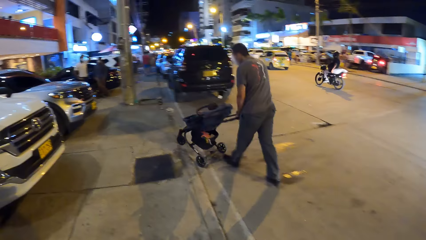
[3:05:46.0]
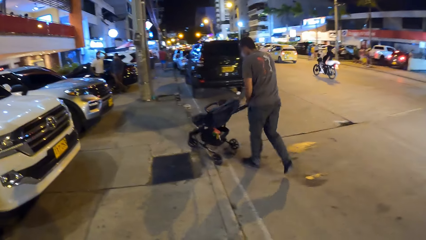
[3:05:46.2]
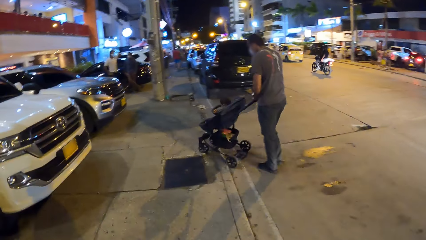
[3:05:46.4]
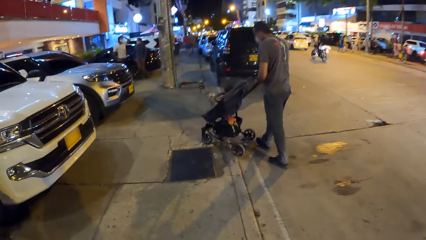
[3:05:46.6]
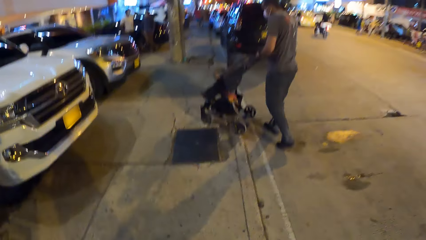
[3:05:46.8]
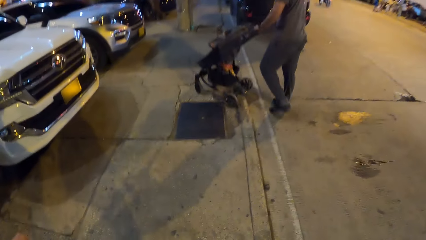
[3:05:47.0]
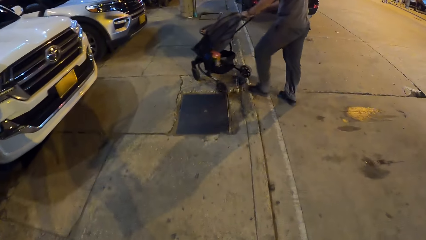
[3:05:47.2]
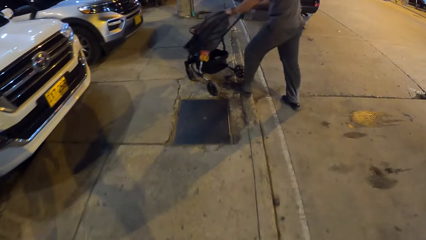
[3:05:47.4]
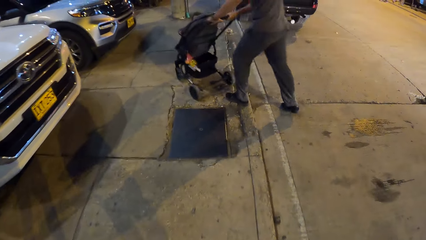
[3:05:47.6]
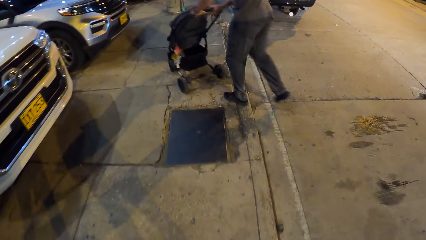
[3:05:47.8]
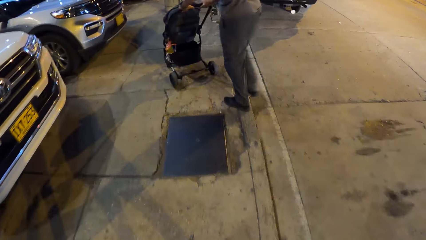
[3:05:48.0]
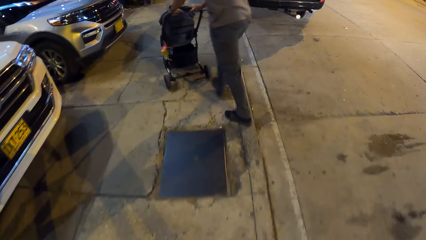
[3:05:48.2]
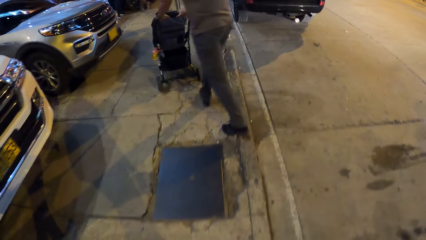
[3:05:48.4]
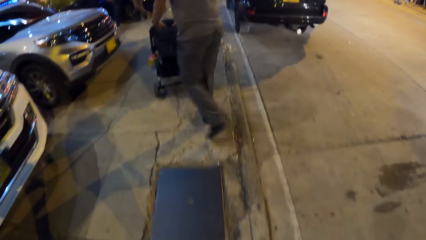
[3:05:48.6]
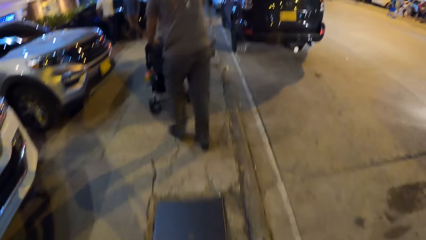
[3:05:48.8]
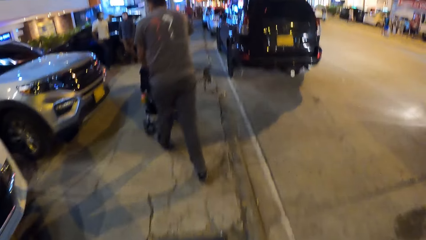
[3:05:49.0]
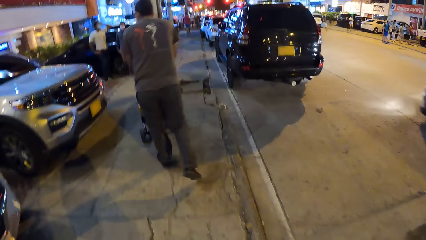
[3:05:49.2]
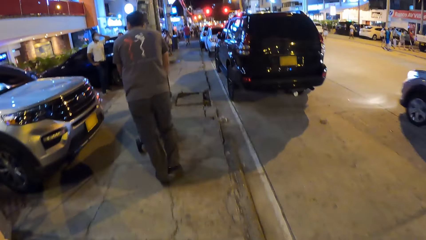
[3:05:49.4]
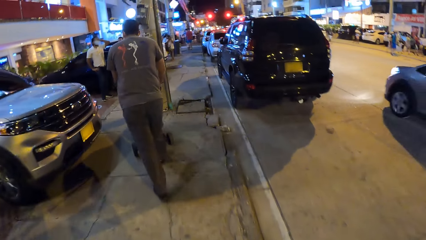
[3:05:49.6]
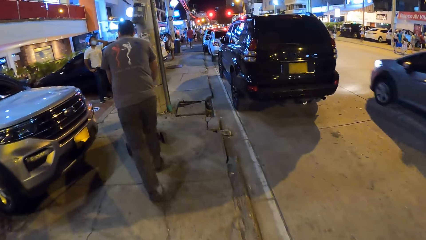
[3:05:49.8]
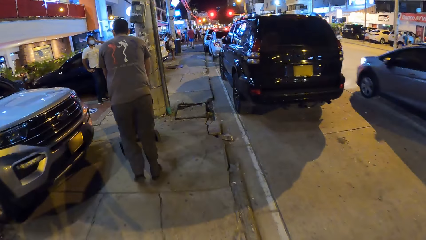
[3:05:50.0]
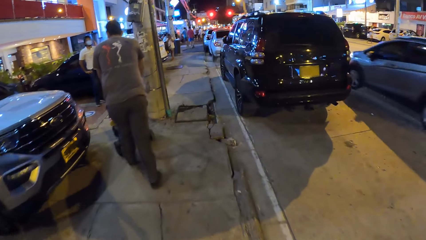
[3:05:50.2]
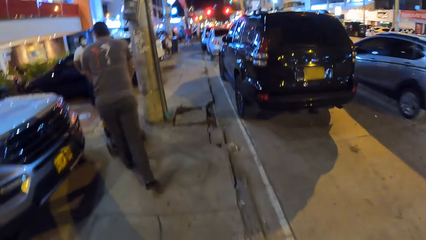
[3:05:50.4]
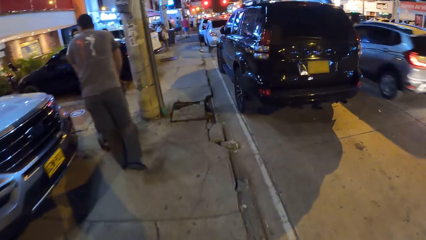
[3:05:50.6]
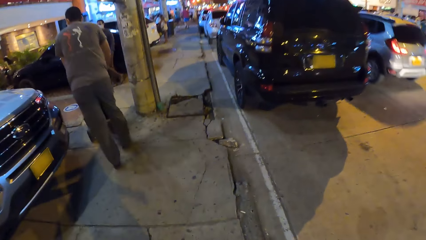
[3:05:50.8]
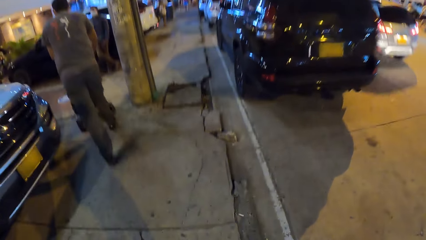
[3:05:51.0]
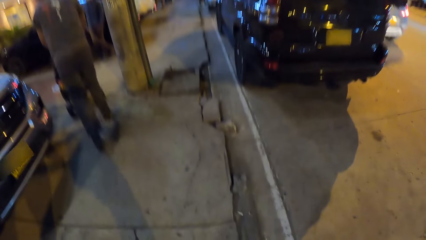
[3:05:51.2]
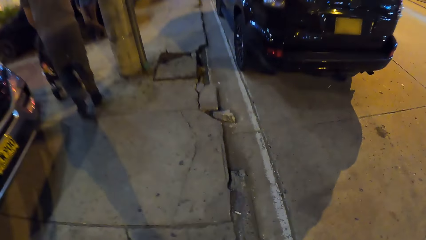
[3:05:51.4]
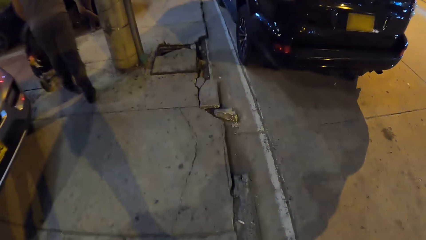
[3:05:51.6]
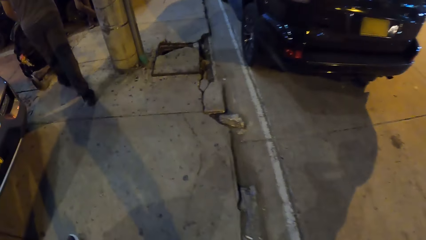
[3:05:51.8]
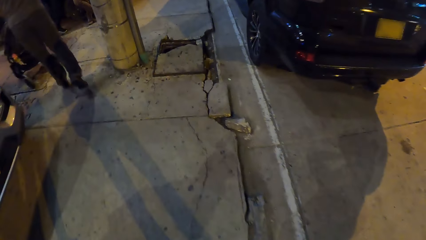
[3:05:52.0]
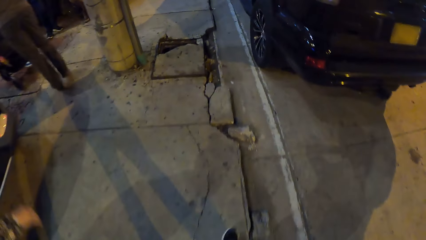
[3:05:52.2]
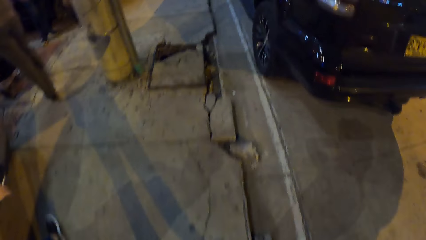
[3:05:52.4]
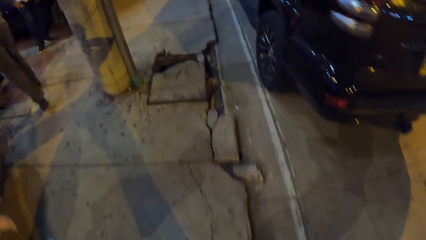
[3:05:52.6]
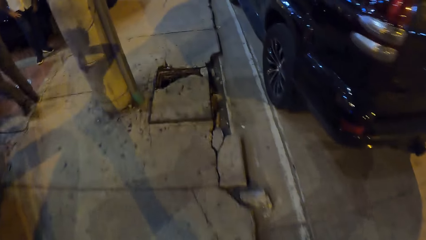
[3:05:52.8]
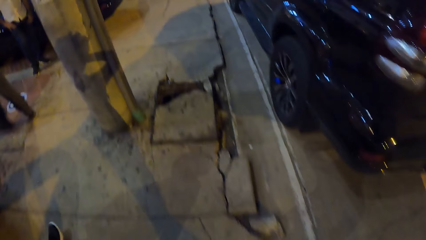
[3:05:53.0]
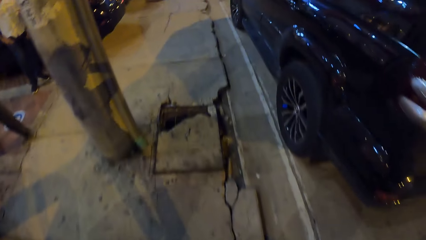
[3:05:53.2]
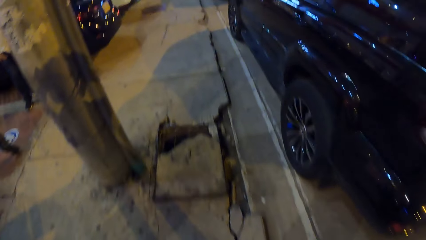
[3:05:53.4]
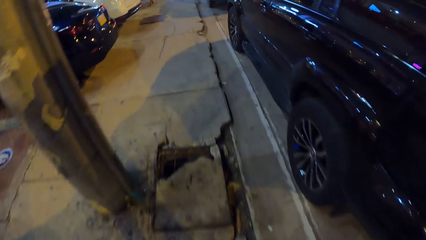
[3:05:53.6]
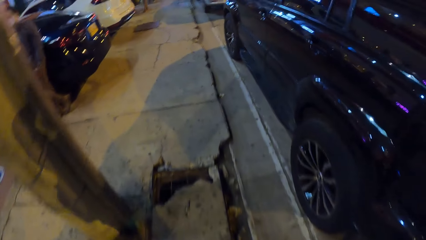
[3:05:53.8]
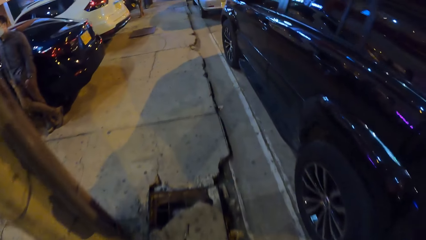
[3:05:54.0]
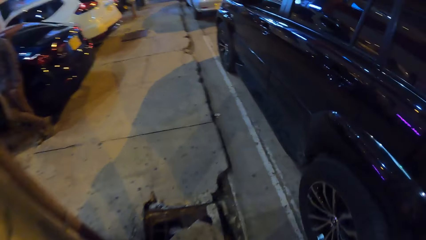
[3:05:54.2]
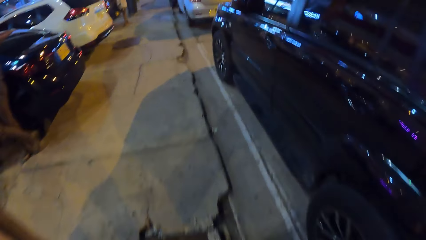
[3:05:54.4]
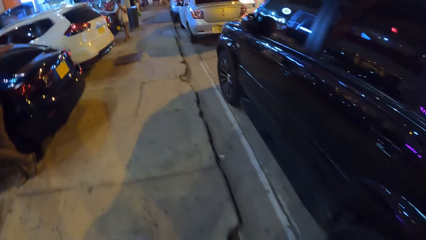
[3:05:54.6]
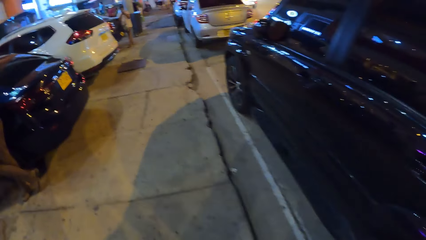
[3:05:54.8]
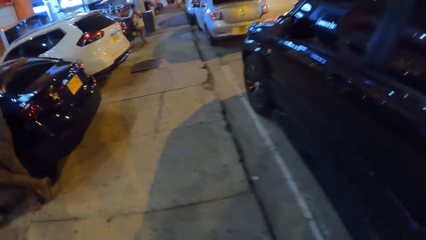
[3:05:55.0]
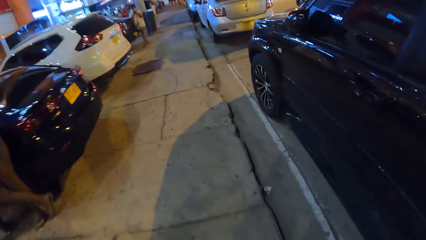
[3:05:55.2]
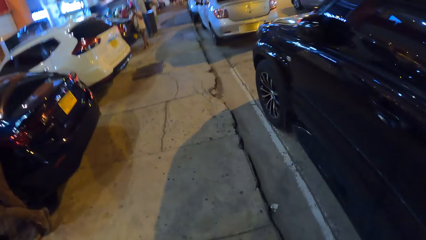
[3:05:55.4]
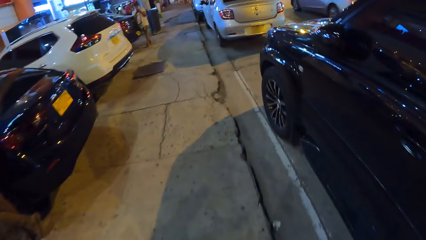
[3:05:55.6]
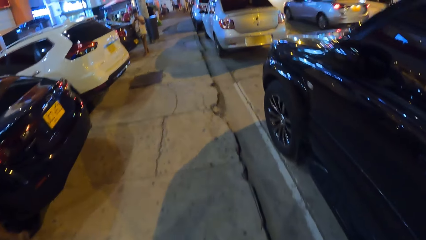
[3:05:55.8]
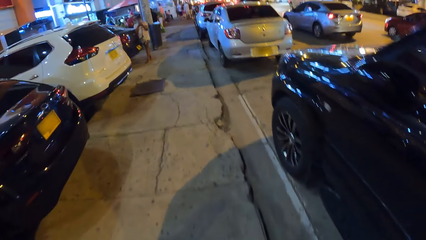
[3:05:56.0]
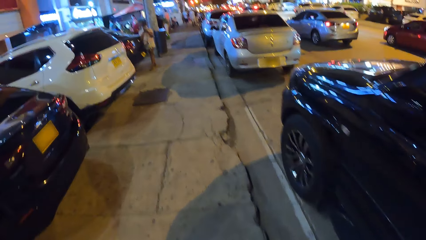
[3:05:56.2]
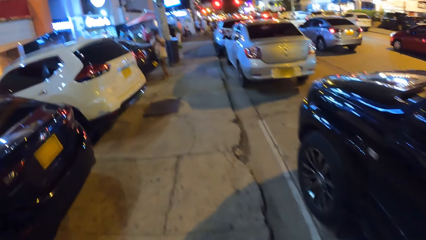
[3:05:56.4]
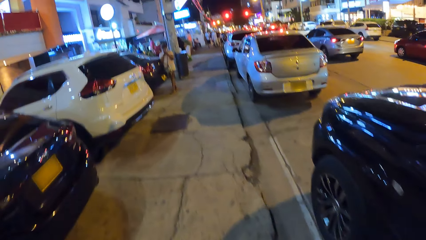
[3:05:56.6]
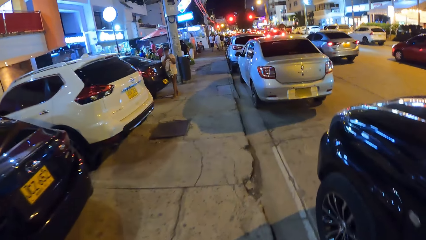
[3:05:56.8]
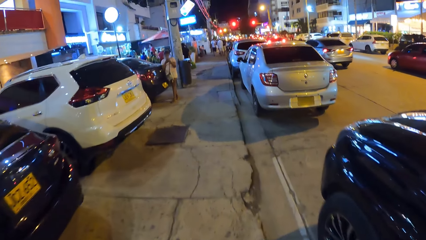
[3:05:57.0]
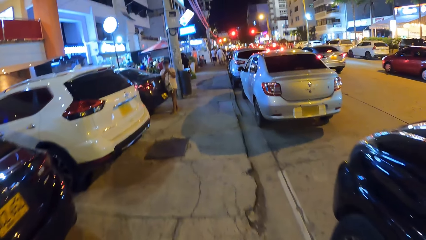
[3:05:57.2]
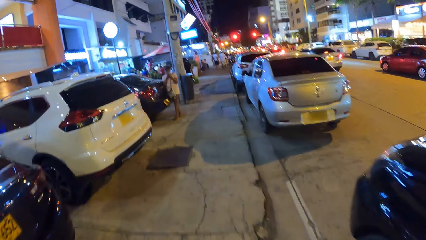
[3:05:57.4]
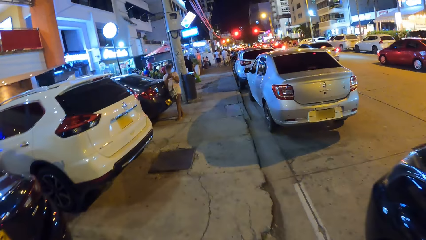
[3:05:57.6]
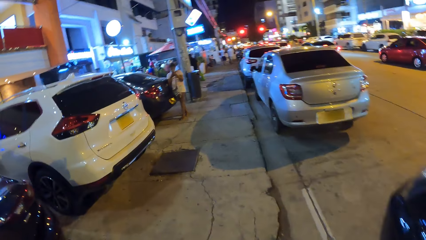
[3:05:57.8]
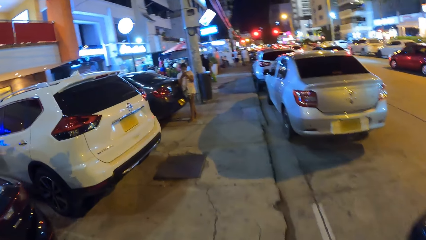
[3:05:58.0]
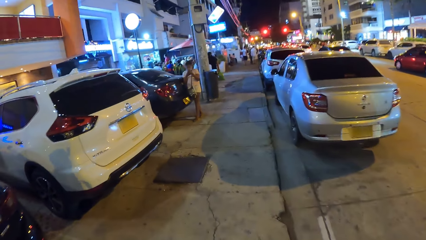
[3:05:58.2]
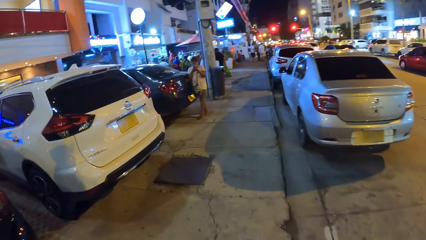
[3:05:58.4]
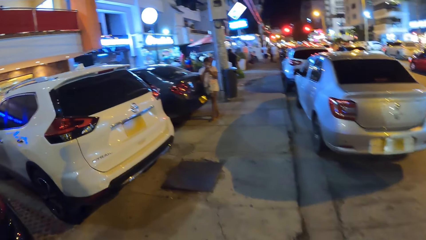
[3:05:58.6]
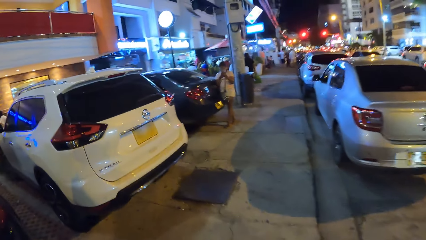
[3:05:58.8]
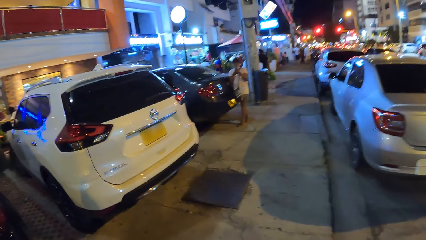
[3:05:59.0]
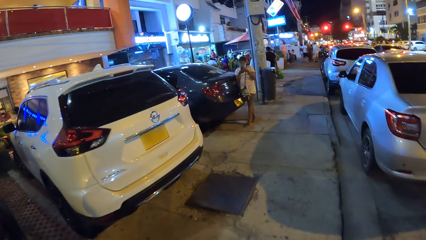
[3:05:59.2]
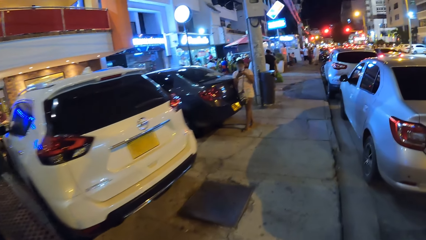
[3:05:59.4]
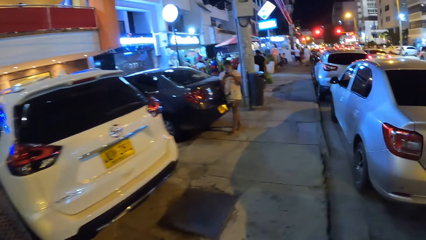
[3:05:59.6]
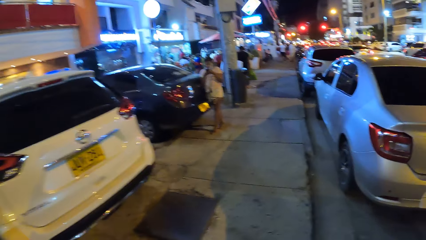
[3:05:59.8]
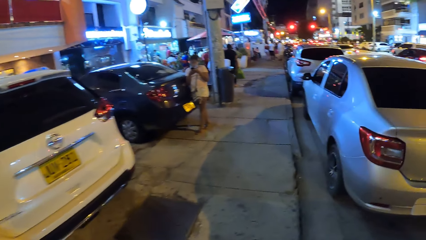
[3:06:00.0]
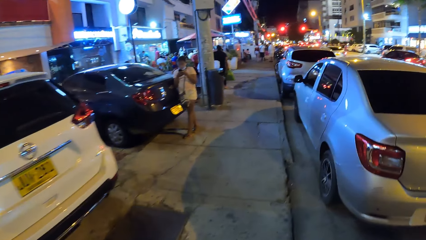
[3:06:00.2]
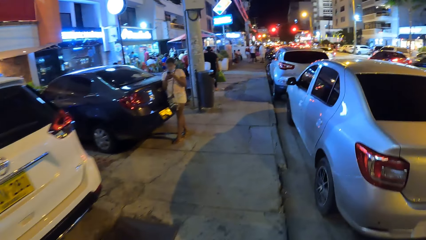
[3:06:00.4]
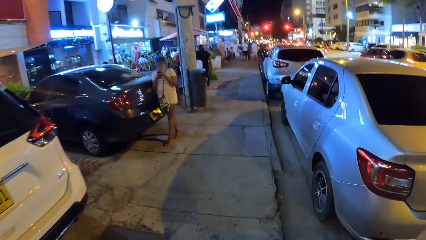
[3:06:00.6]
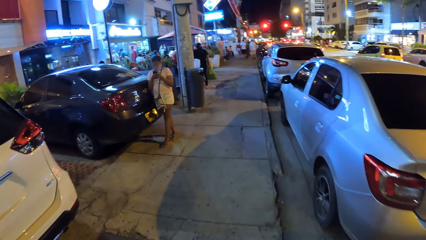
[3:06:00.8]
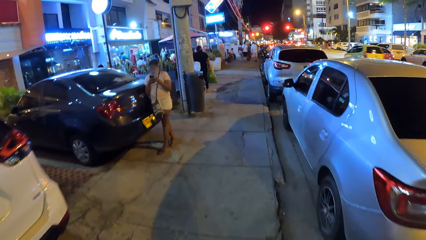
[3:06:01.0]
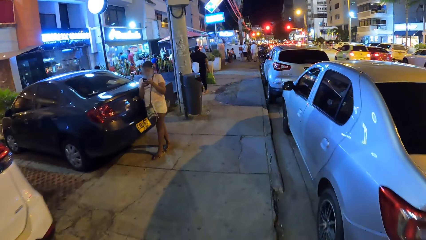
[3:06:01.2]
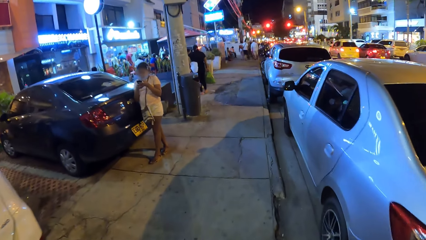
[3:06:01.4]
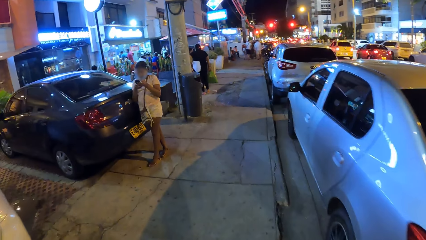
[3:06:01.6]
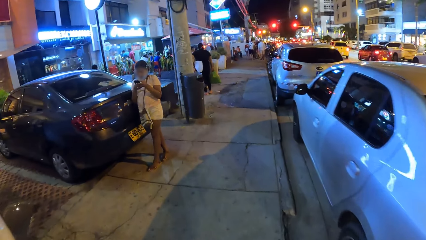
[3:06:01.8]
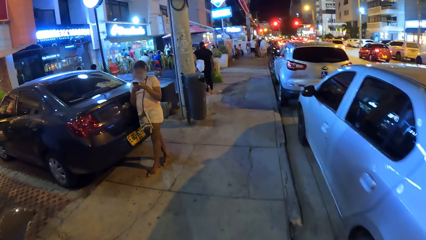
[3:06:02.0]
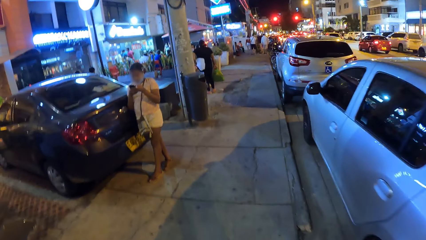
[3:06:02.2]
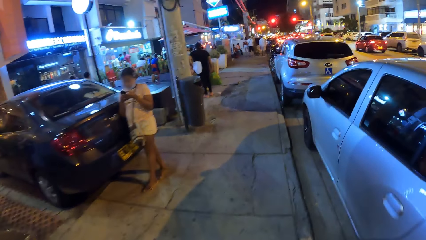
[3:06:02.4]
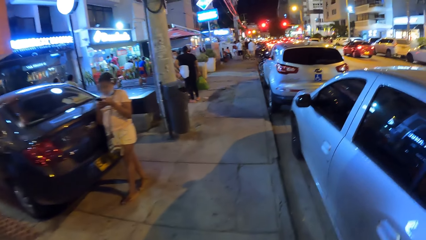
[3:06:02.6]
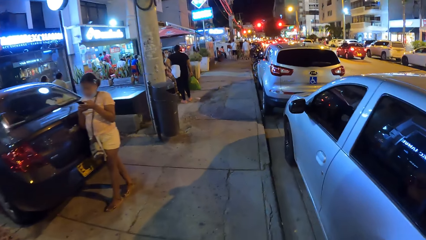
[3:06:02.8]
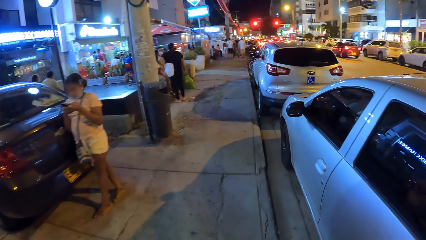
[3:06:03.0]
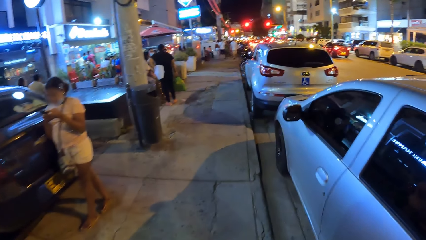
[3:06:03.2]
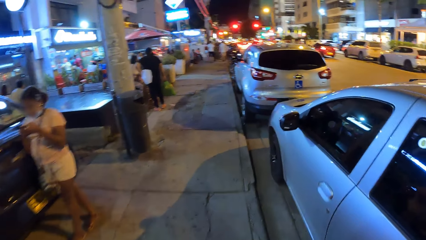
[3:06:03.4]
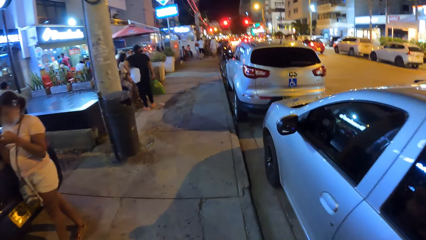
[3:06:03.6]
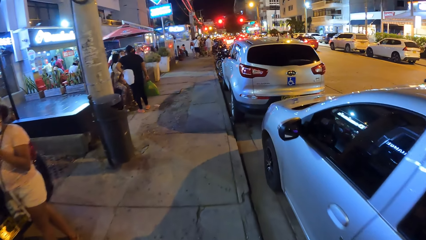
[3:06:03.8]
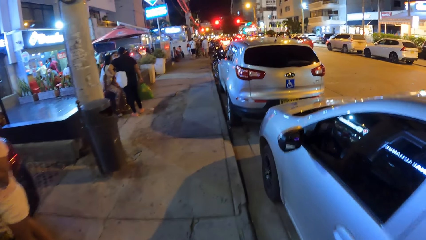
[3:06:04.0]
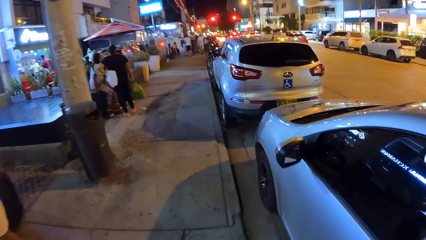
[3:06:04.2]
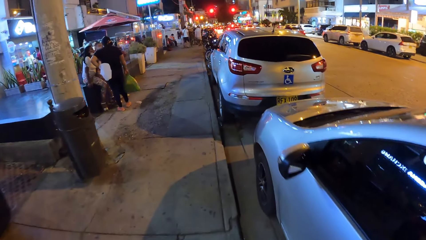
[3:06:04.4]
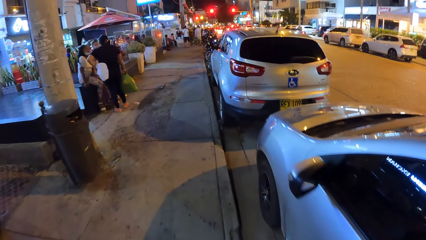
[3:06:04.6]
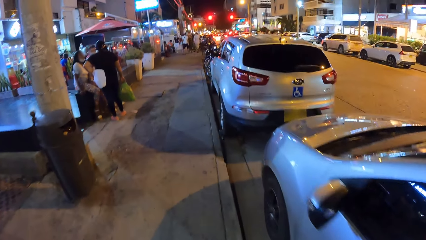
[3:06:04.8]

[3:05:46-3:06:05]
A black motorcycle drives past the camera wearer. A white car drives past them. A yellow car drives past them.
